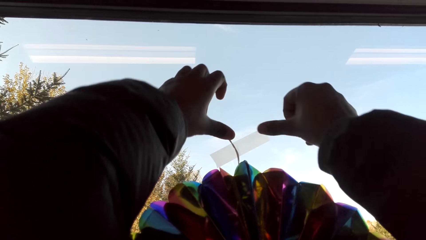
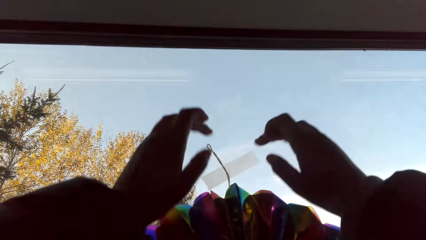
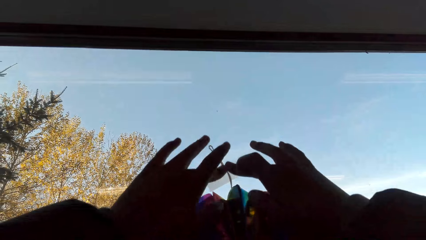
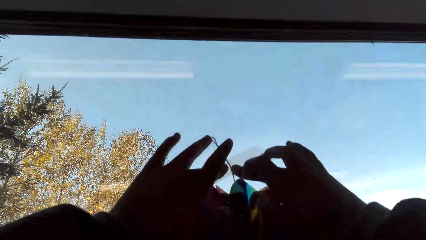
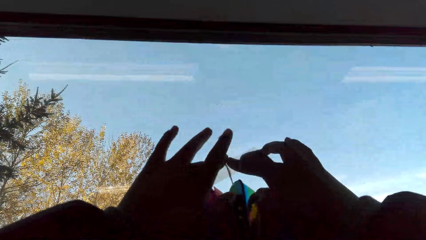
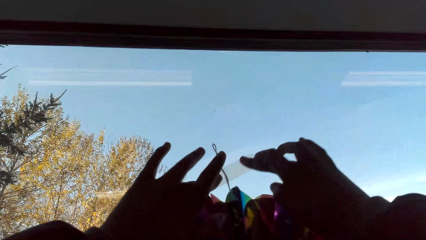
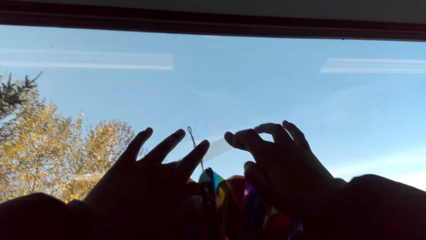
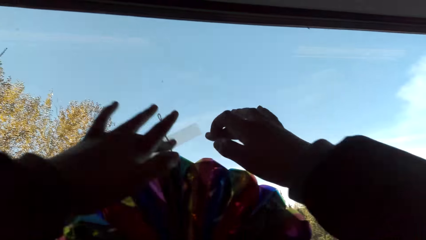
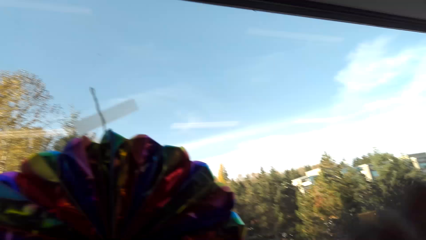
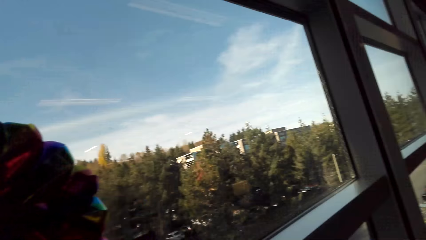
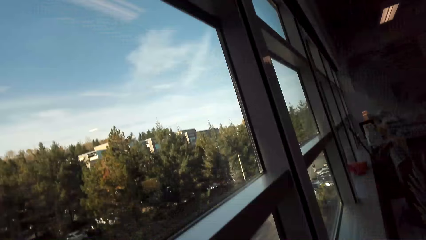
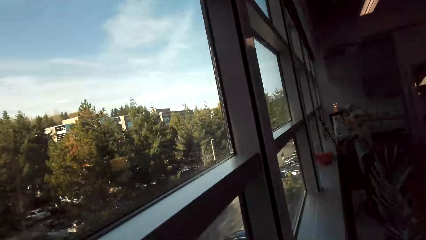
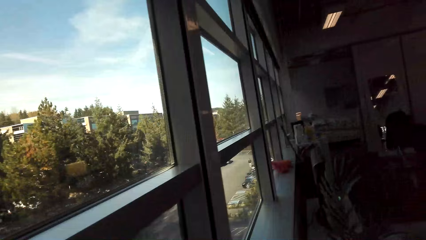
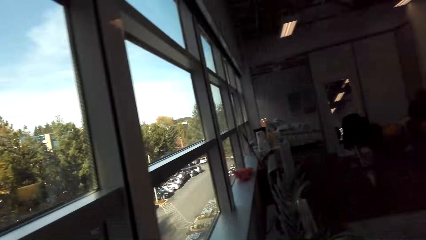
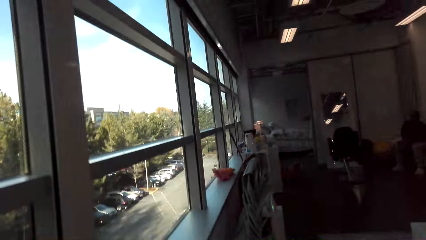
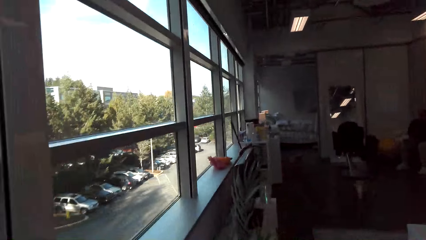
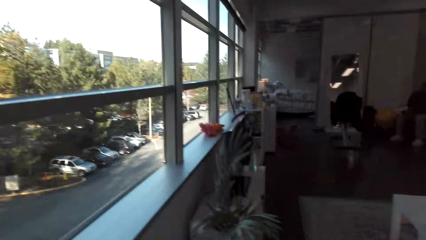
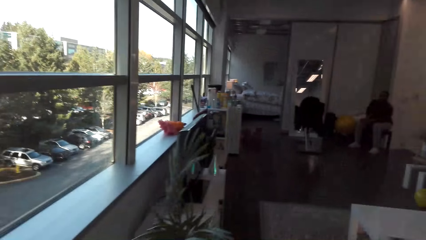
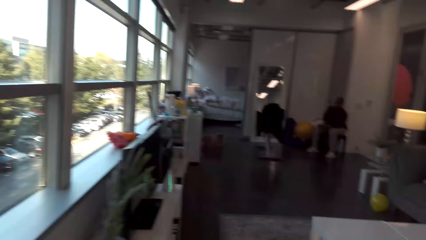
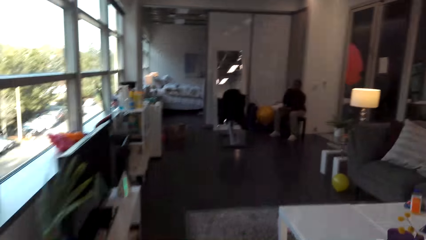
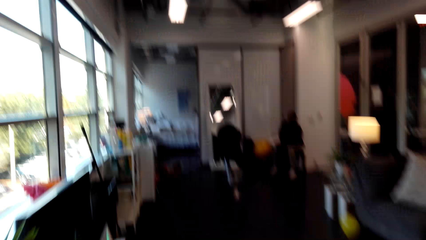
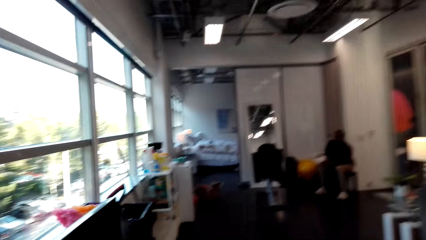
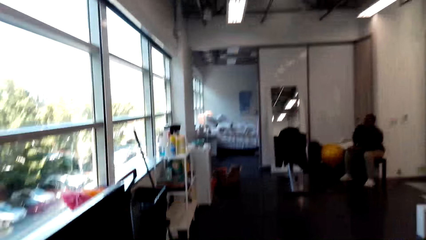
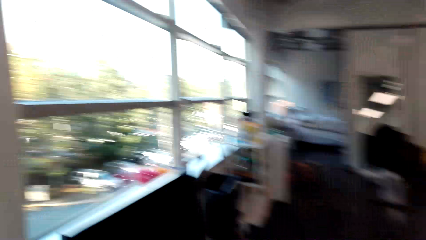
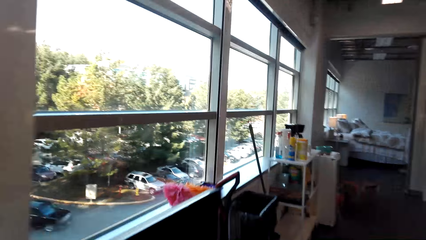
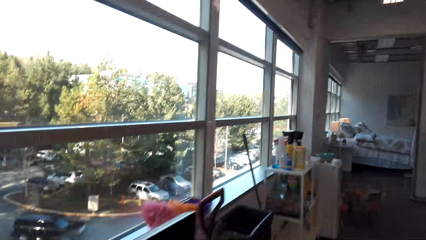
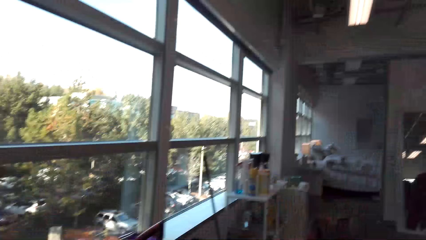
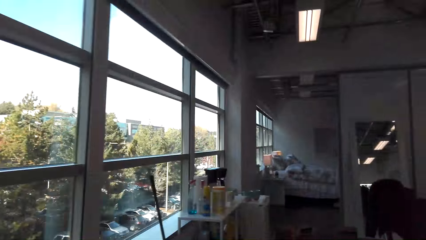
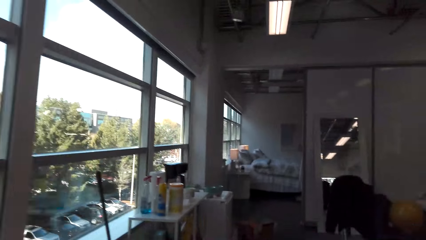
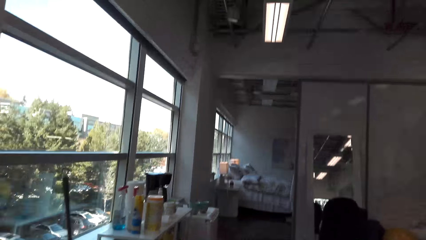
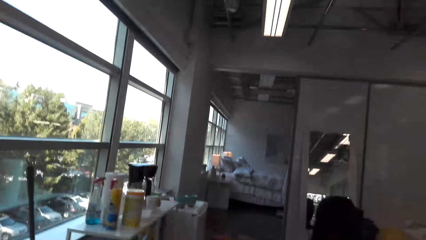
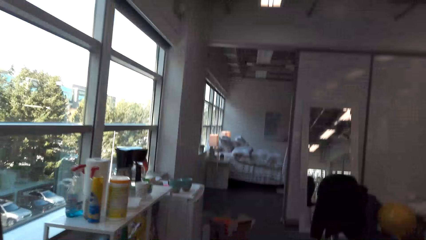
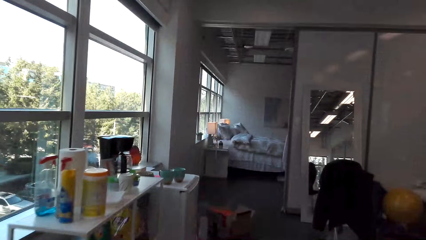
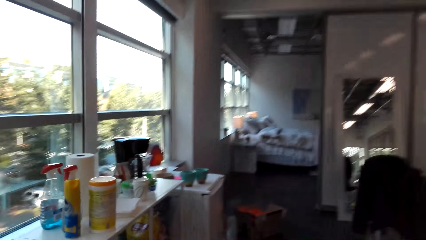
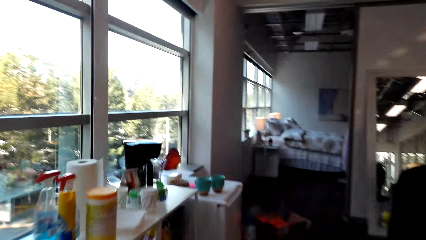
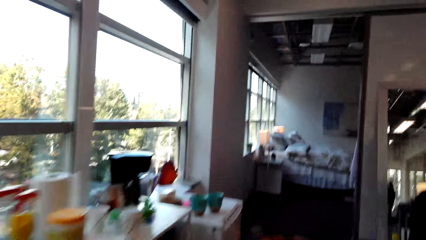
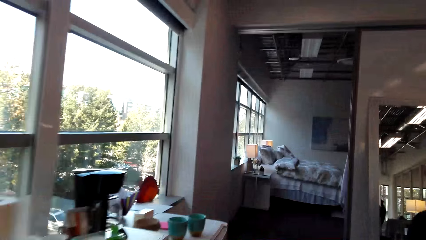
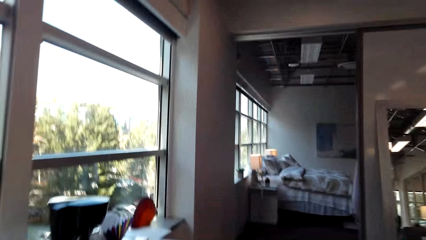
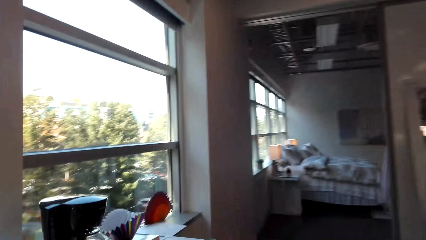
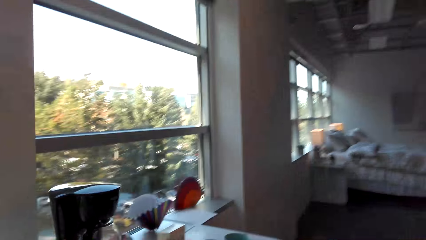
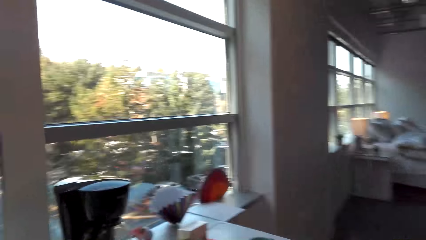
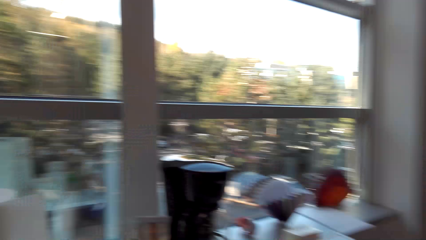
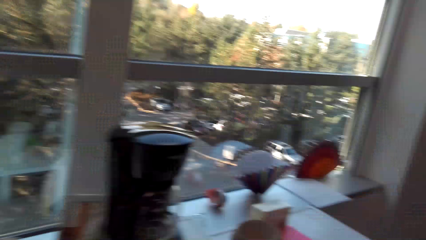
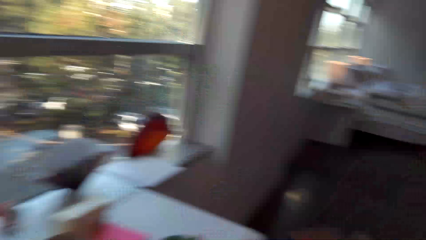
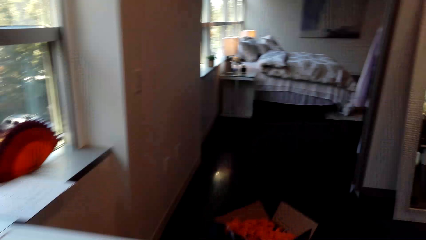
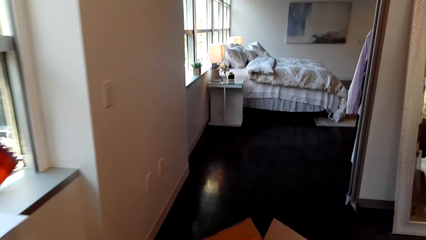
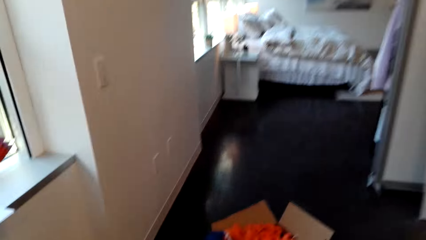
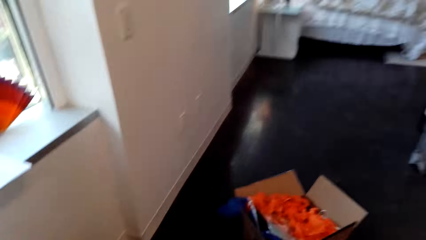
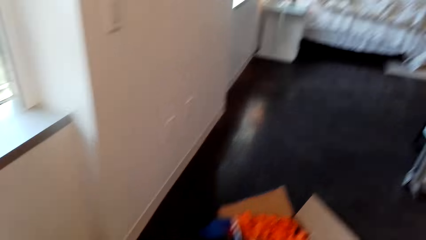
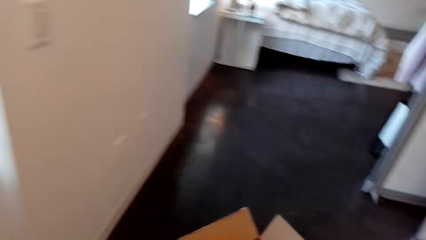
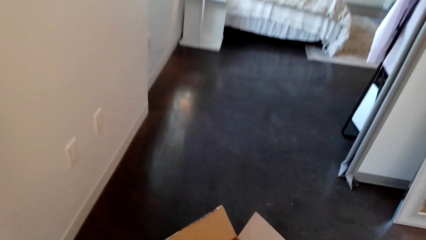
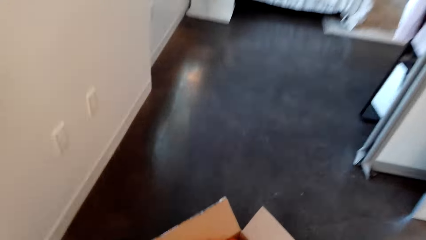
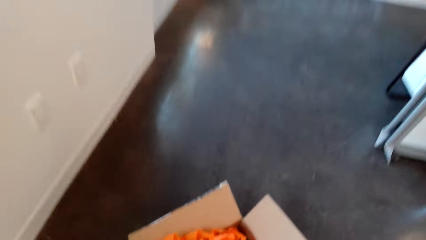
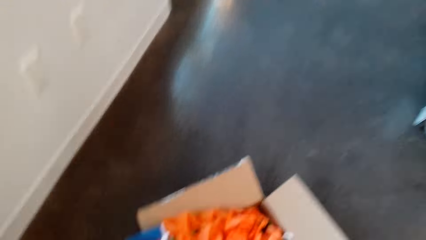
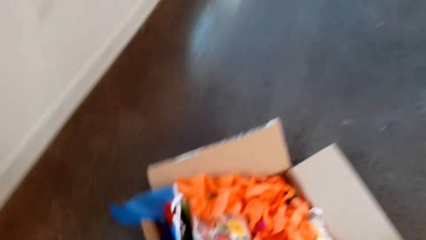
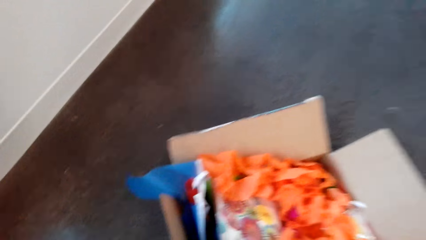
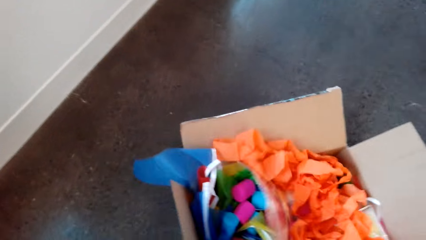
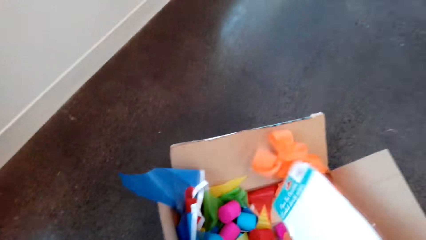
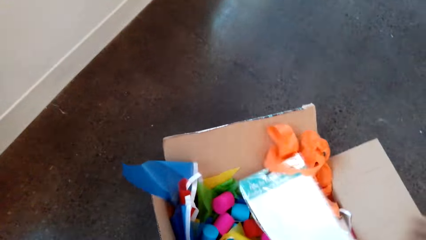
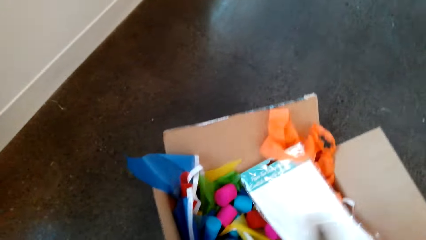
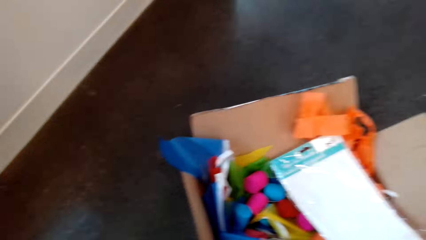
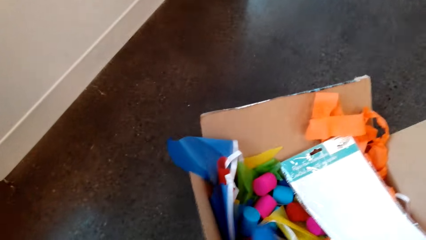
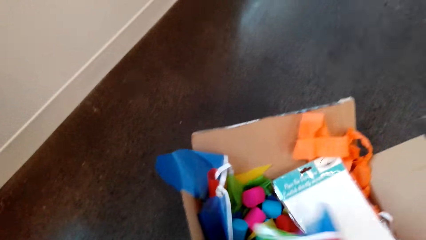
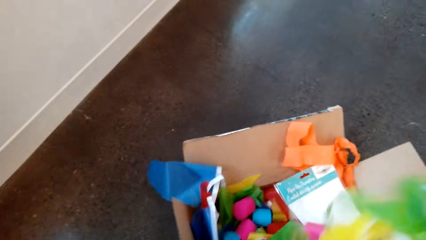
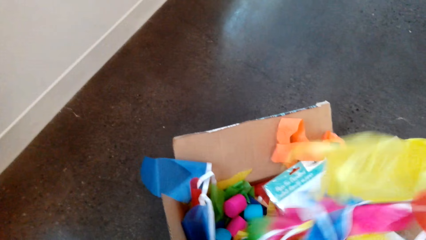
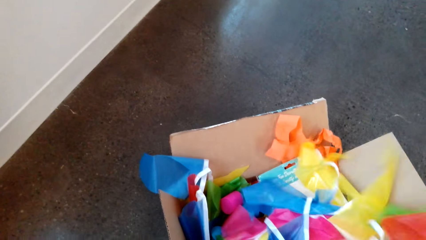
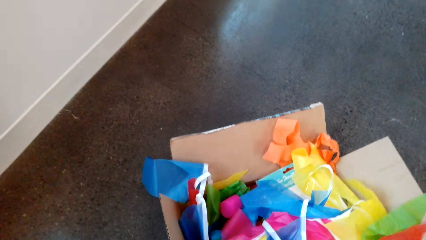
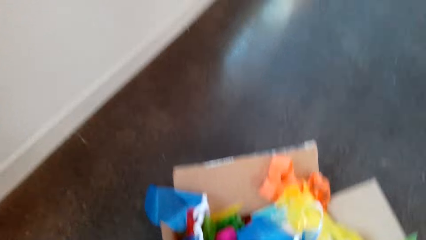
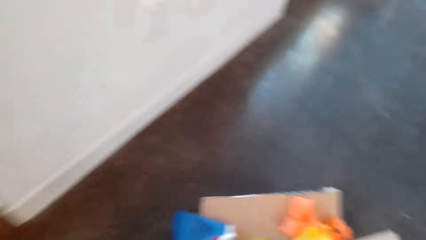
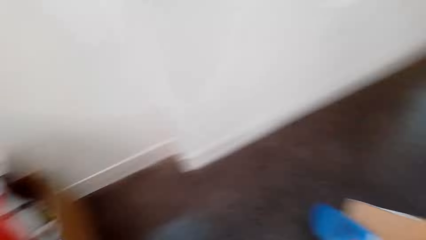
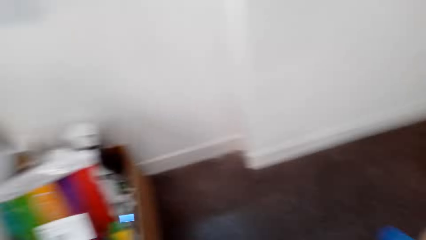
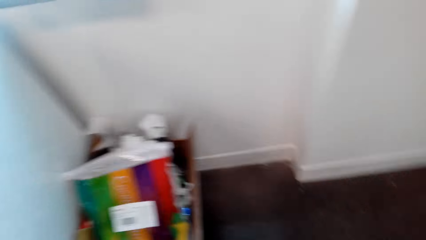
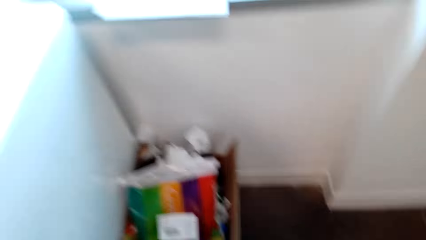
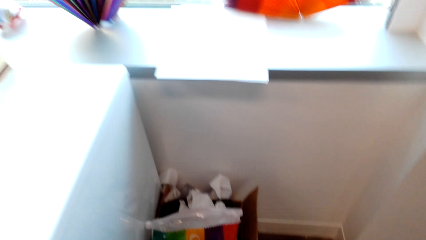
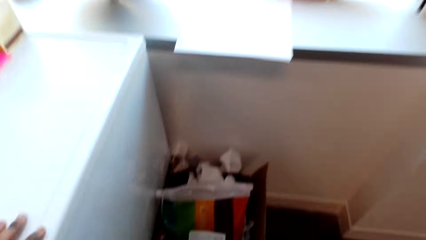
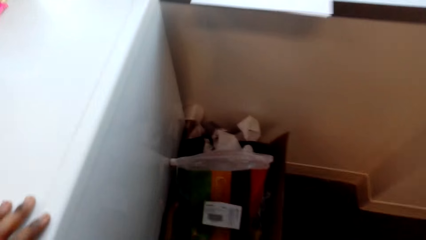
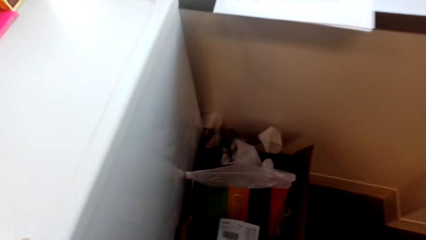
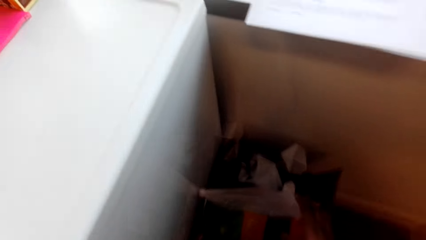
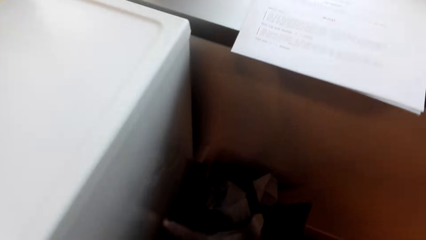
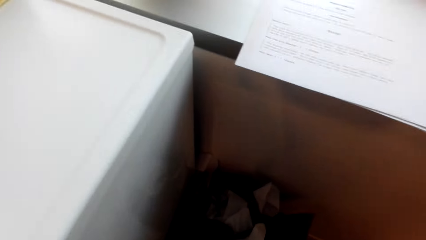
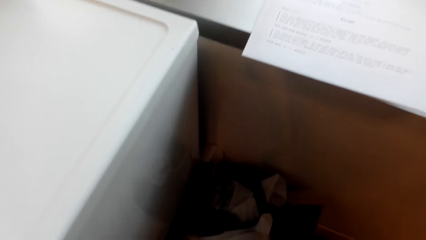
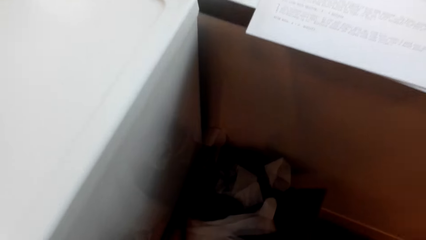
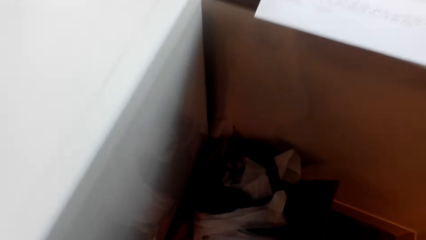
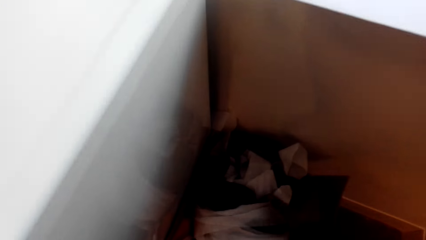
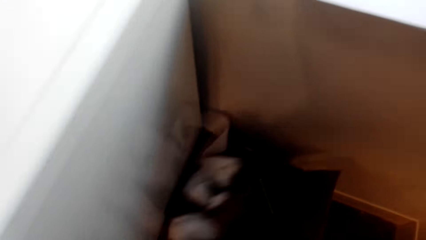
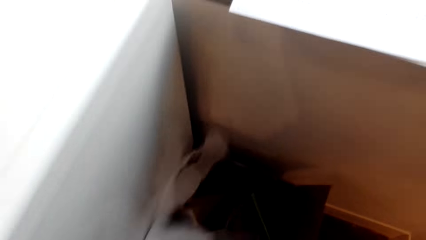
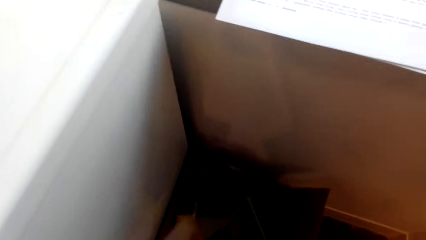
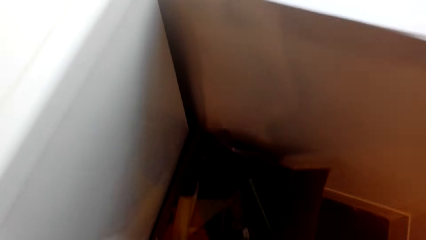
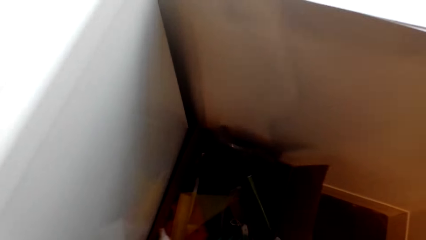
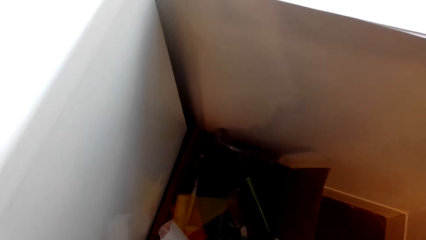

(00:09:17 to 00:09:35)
The camera wearer moves in the room. A person talks in the room. The camera wearer talks in the room. They walk. They poke the flag bunting in the box. The person talks in the room. The camera wearer talks in the room. They move in the room. They poke the items in the box.
